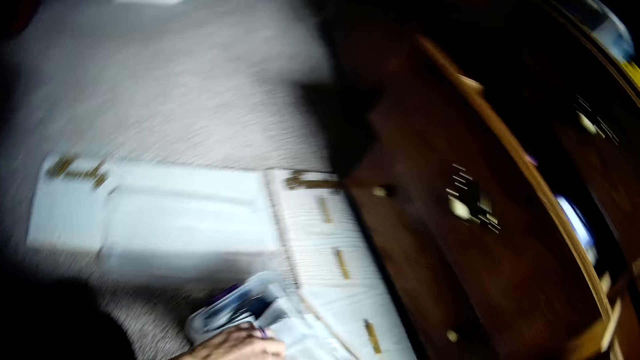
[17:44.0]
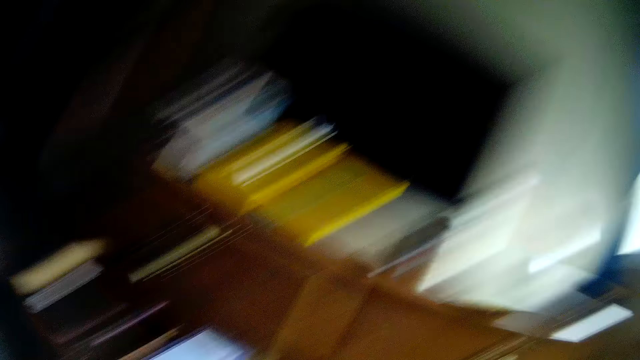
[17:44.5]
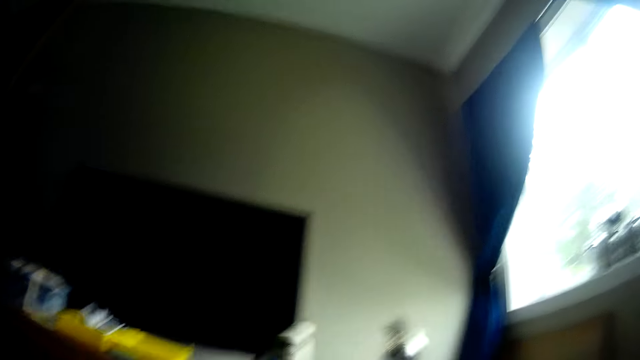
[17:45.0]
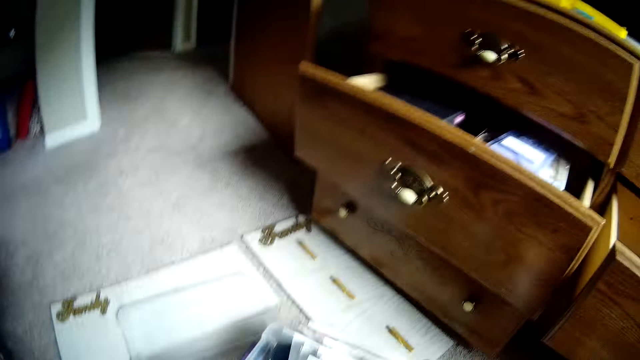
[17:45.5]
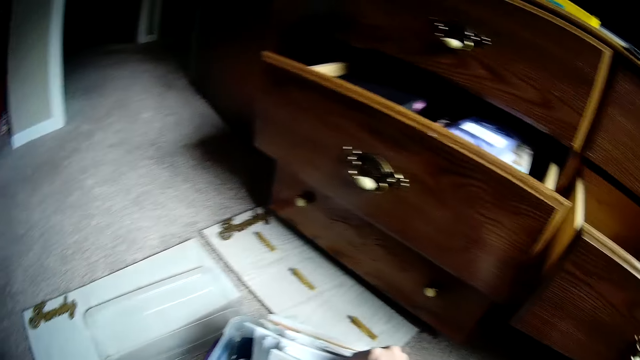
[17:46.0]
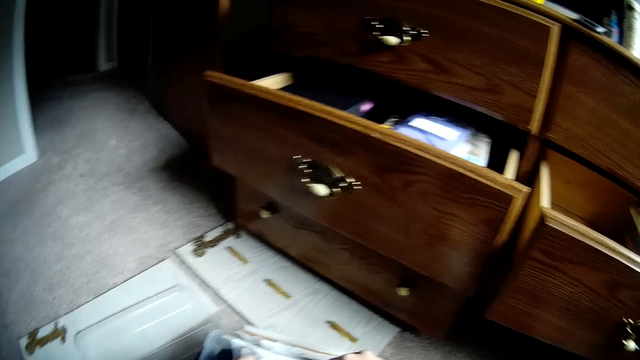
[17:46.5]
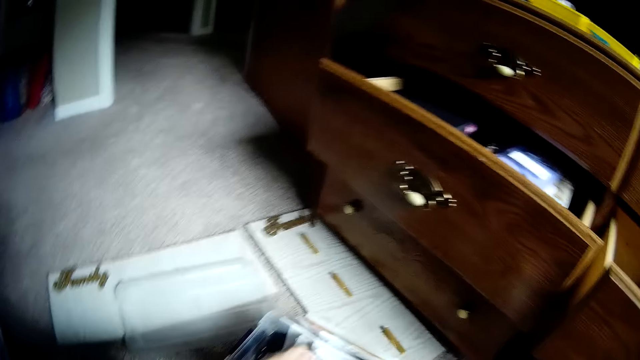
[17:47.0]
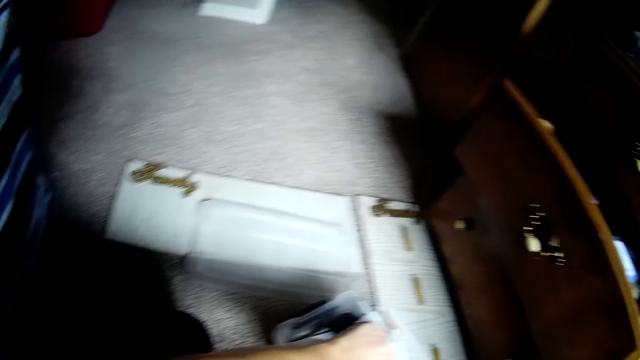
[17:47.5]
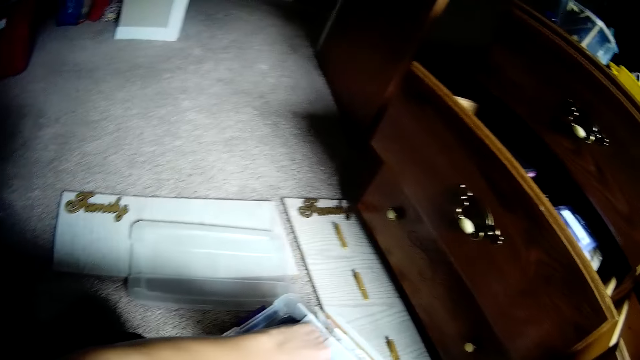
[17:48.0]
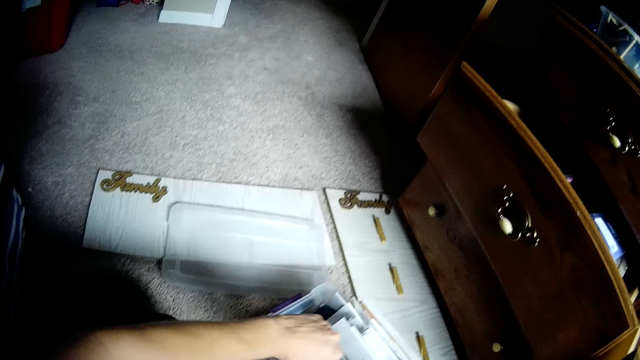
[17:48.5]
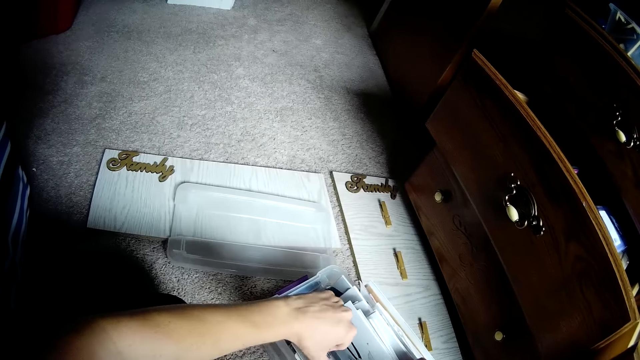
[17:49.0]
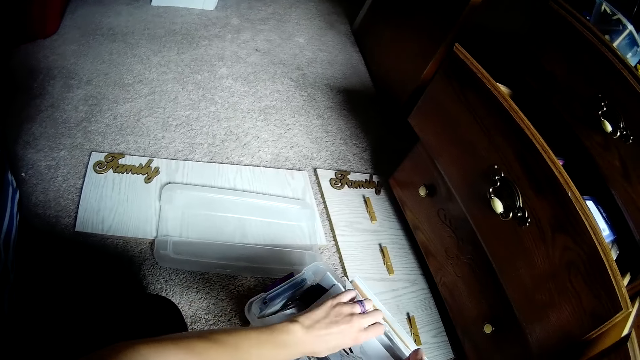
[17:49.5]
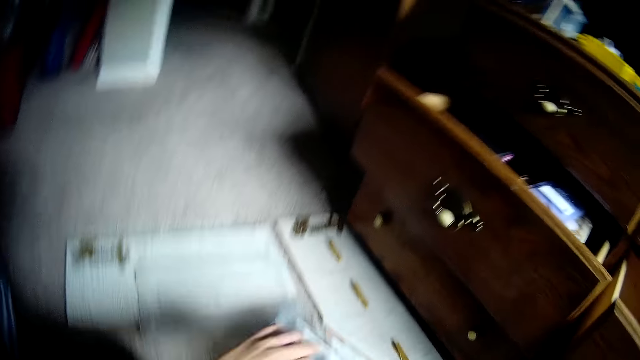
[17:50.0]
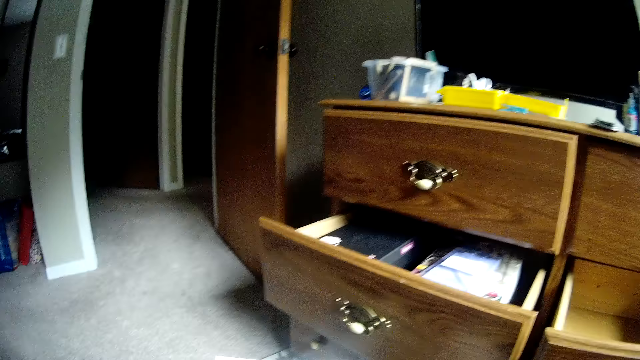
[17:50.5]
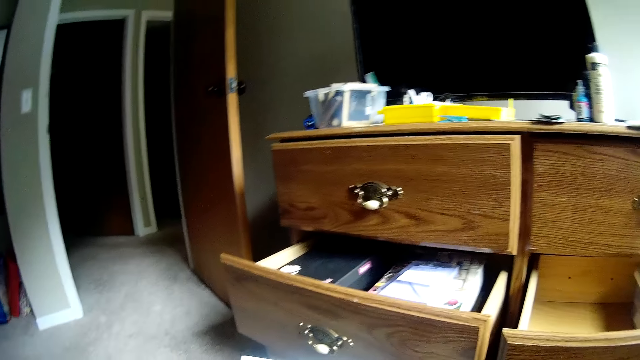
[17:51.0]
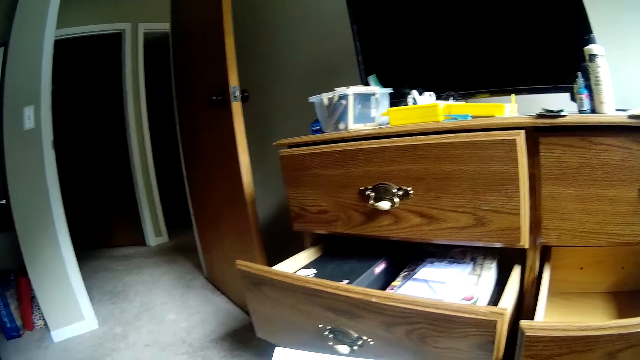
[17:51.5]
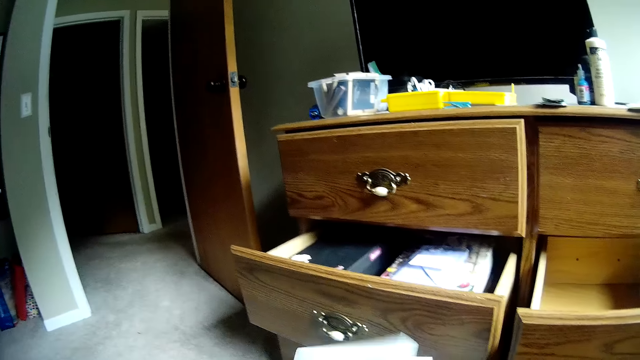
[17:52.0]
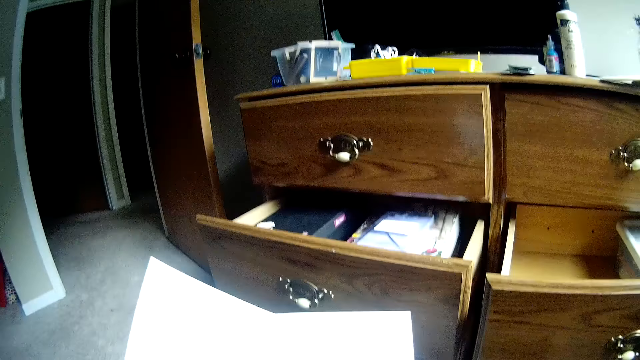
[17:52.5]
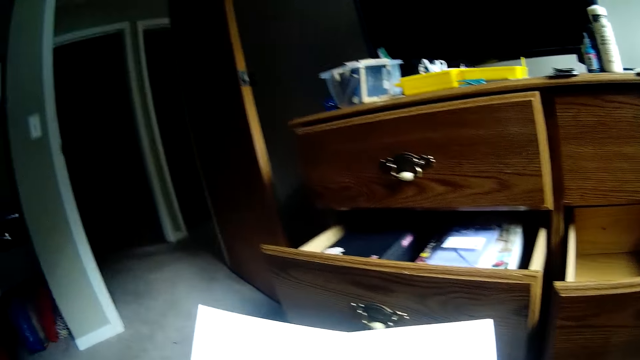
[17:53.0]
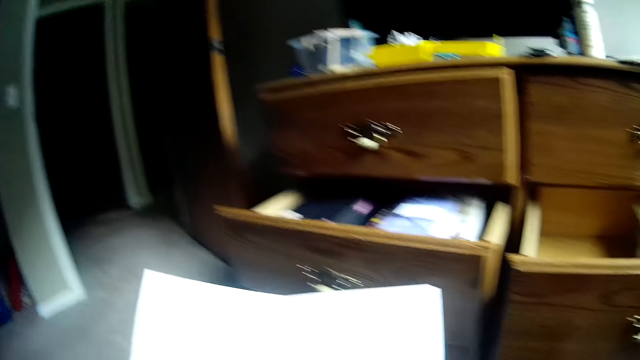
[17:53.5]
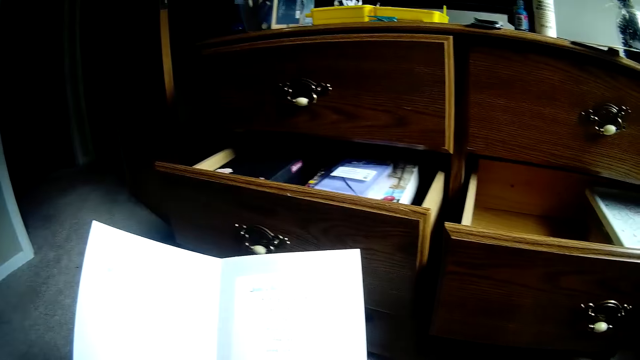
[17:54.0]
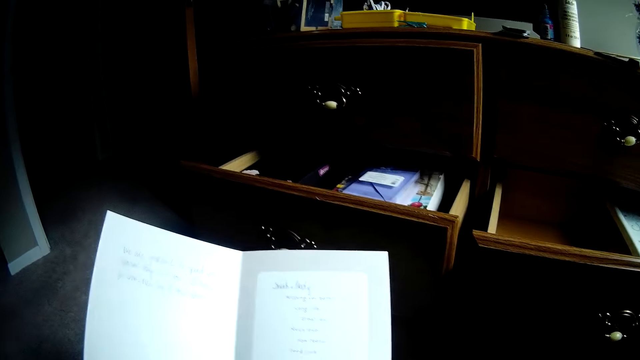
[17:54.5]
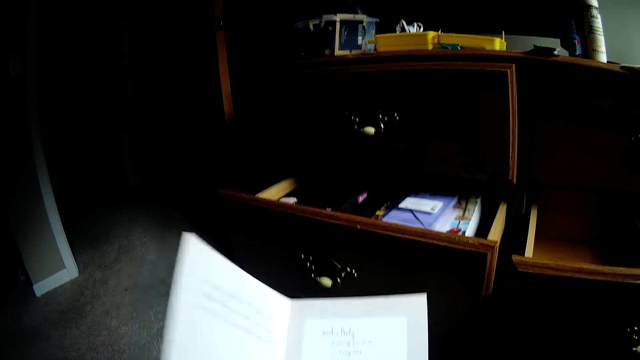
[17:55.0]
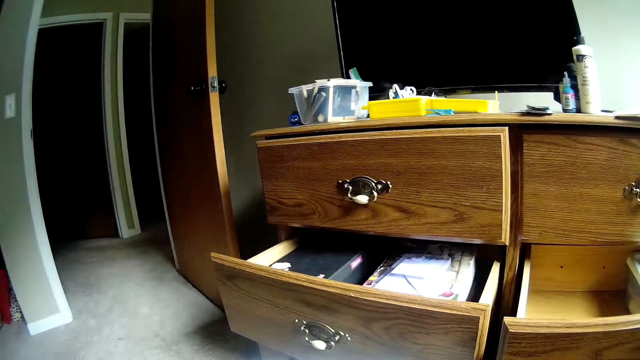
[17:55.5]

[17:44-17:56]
The camera wearer touches the books. They look around. They take a card from the plastic container. They touch books in the file. They open the card. They close the card.

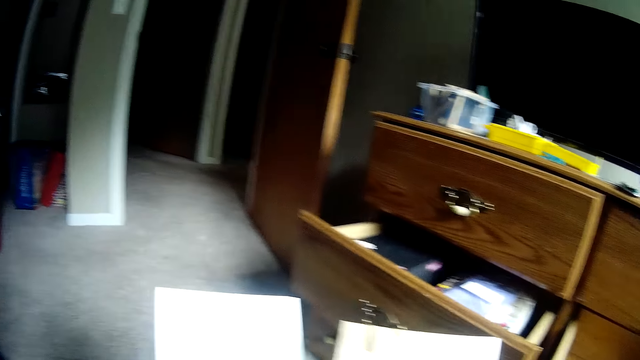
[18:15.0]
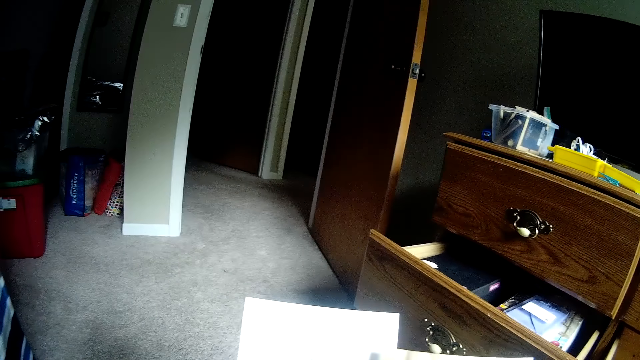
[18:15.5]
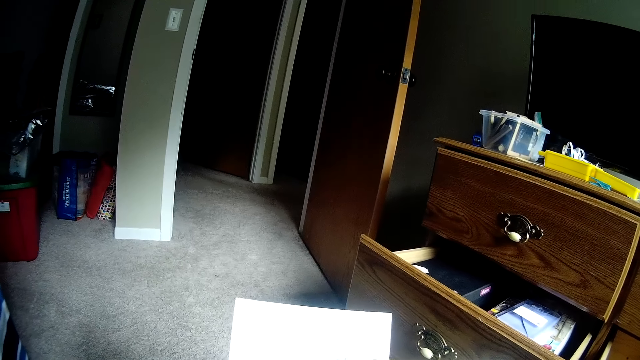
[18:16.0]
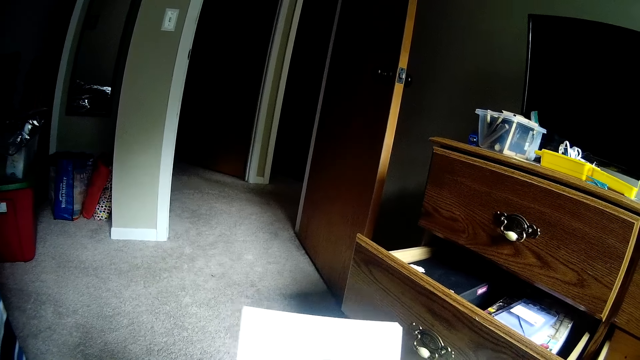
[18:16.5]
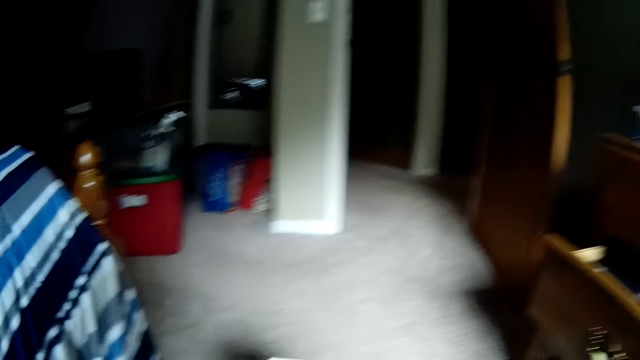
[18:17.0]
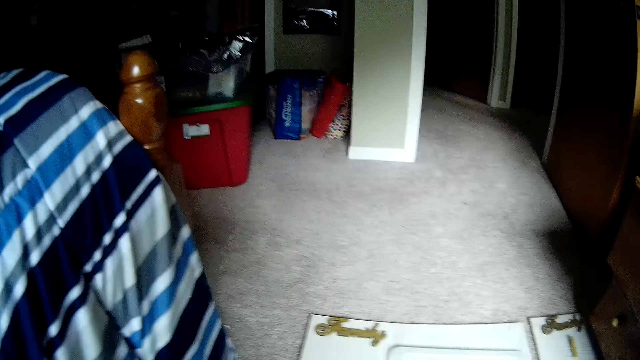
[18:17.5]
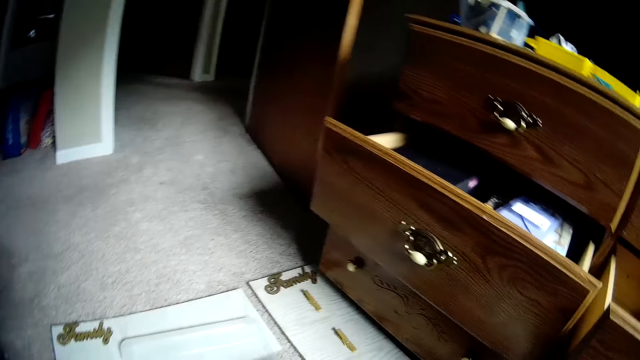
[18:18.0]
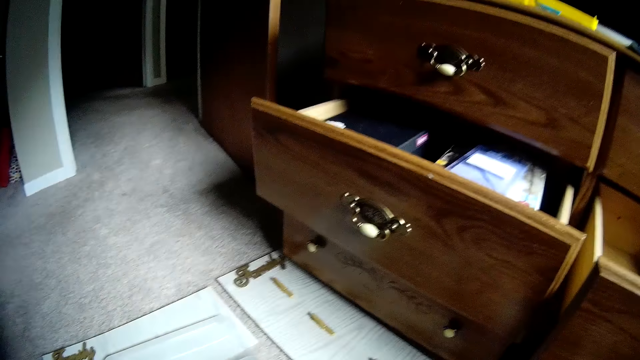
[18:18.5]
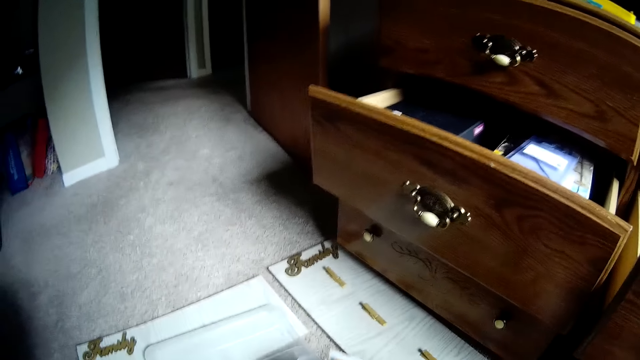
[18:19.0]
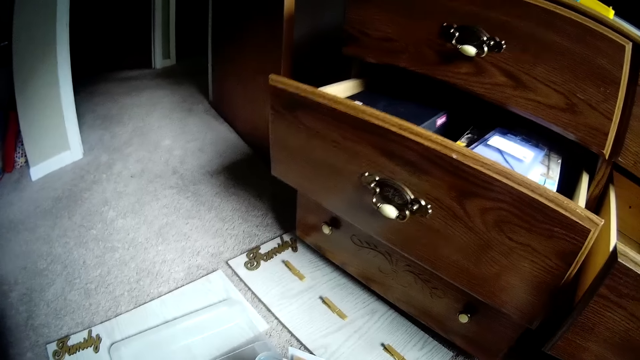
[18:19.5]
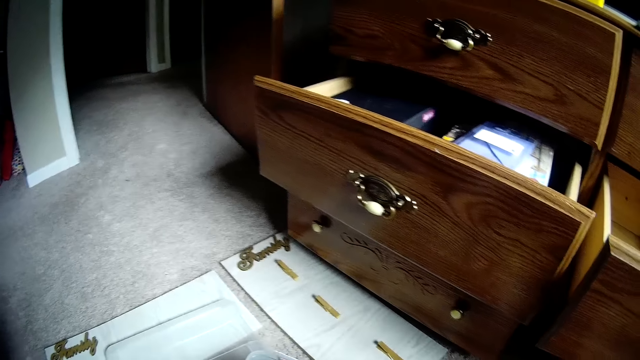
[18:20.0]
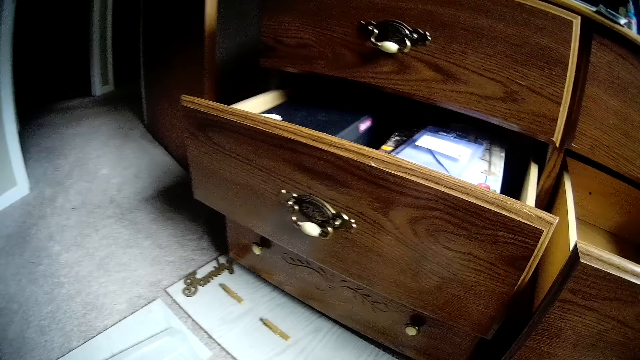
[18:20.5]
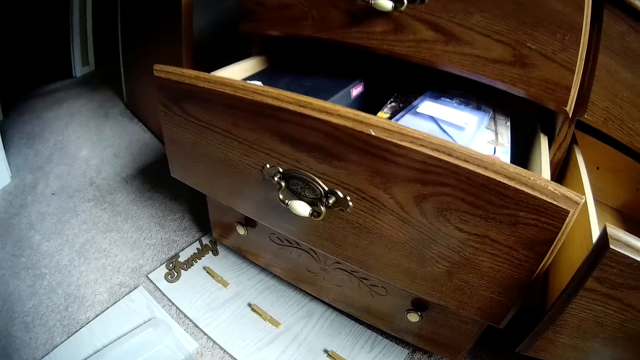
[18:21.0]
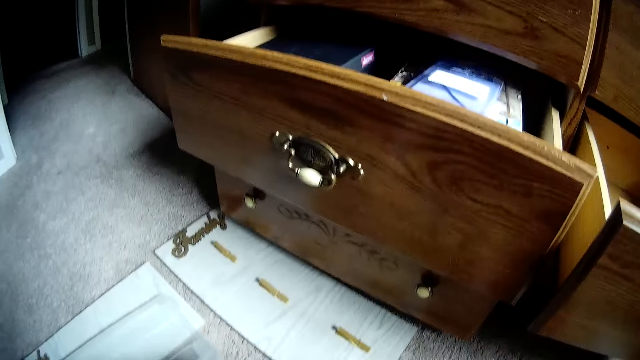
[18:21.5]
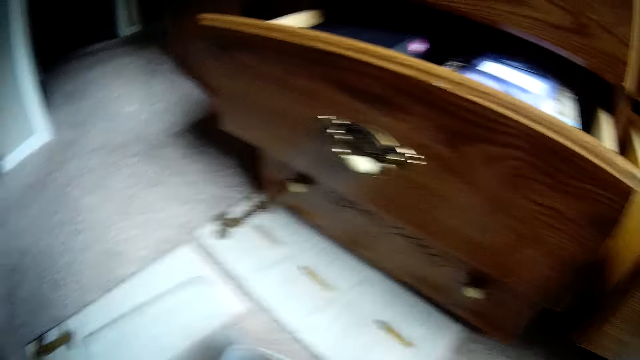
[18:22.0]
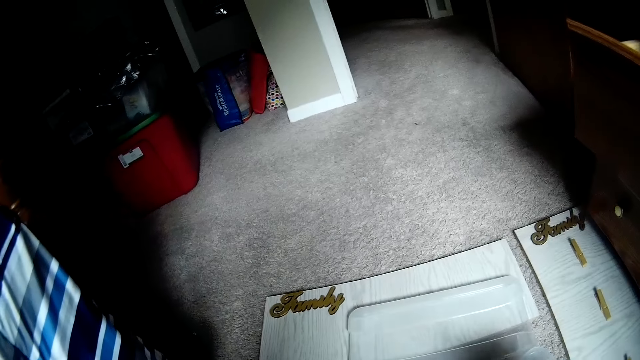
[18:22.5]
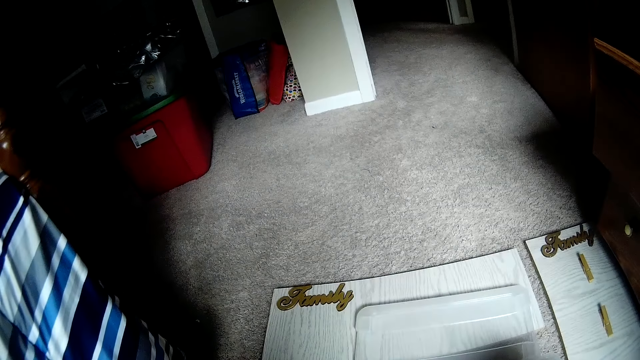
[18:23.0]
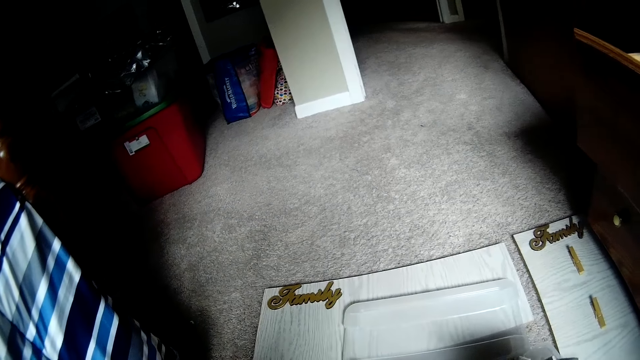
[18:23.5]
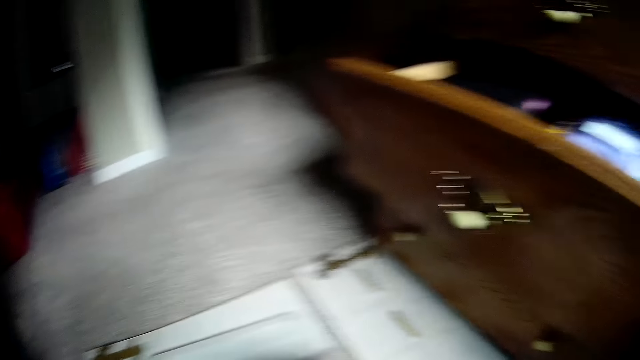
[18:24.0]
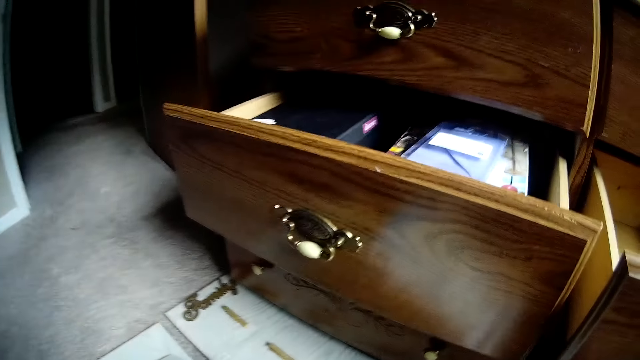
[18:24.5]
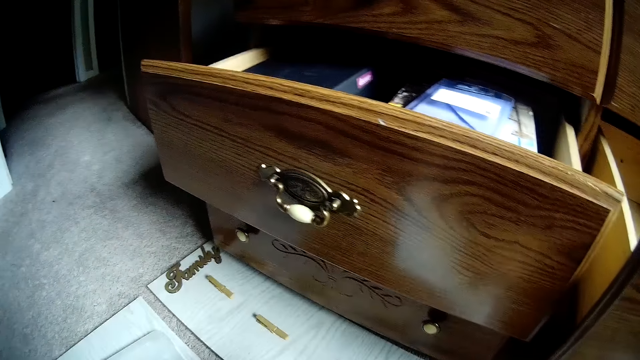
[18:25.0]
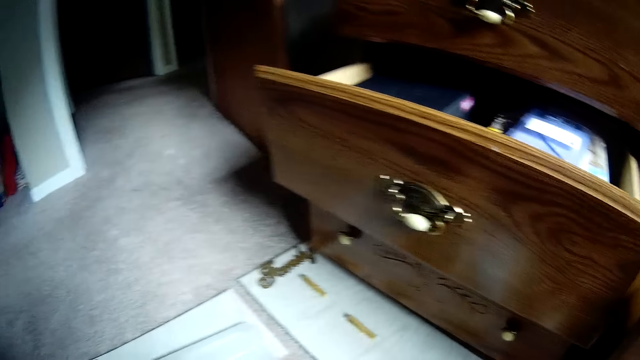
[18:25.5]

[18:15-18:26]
The camera wearer places the papers together. He places the papers on the carpet. He stares at the papers on the floor. He picks up the papers on the floor. He organizes the papers on the floor with his hands.
